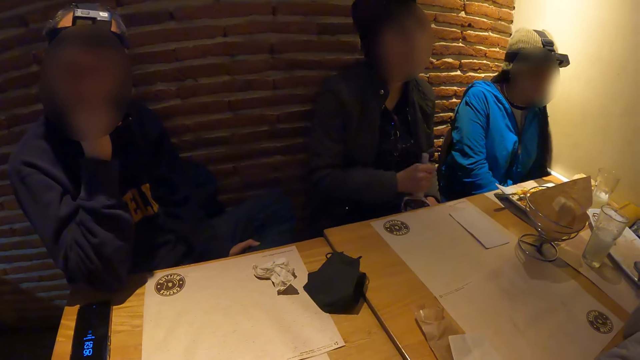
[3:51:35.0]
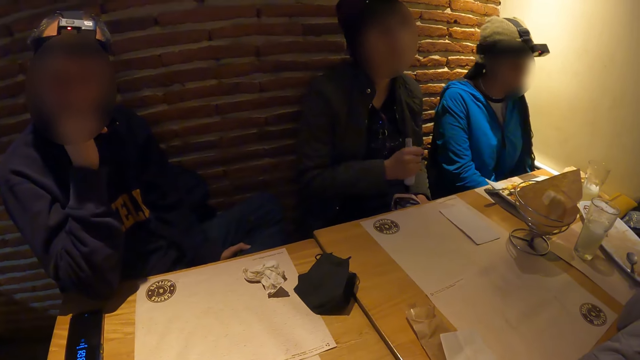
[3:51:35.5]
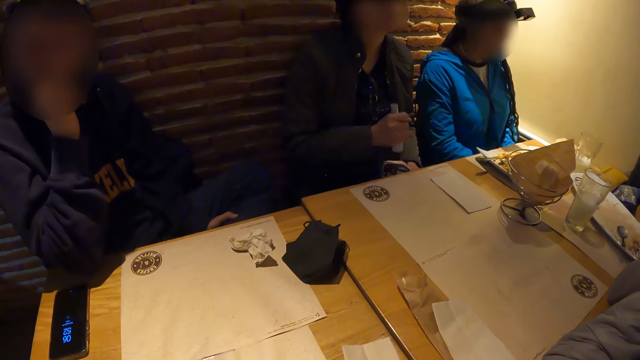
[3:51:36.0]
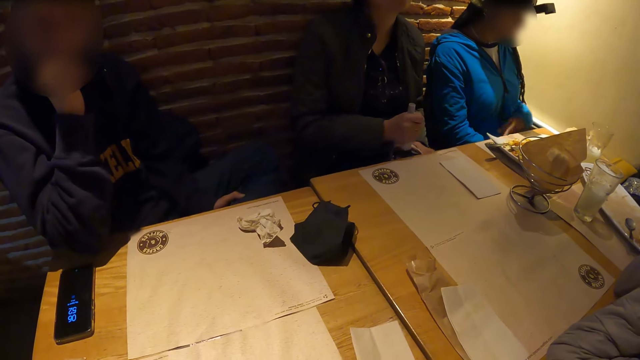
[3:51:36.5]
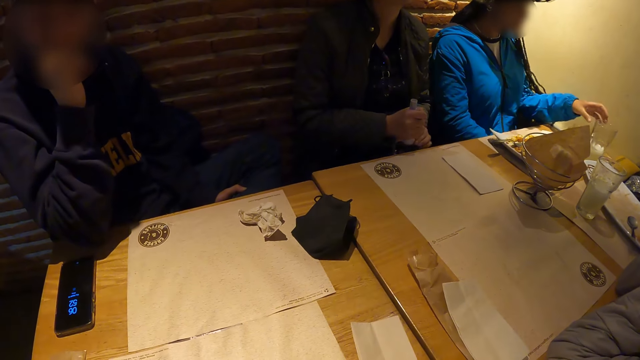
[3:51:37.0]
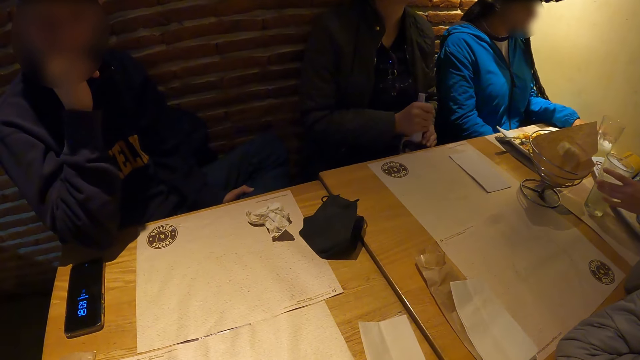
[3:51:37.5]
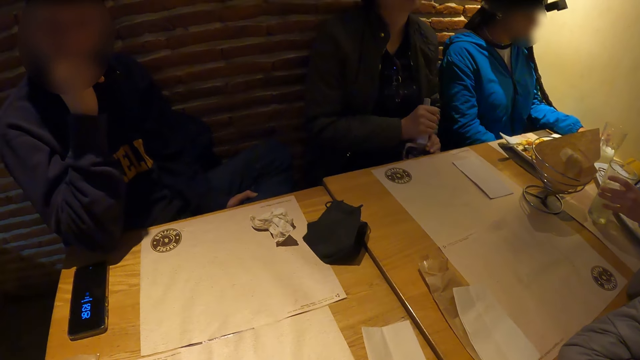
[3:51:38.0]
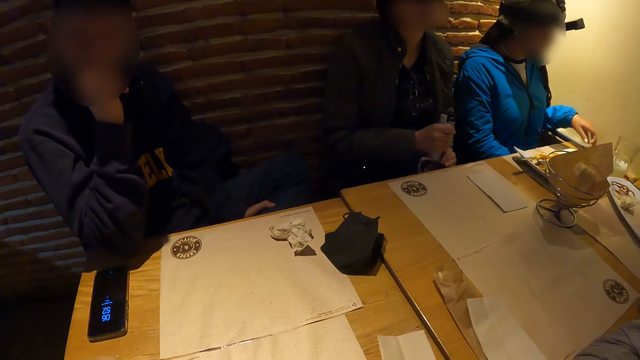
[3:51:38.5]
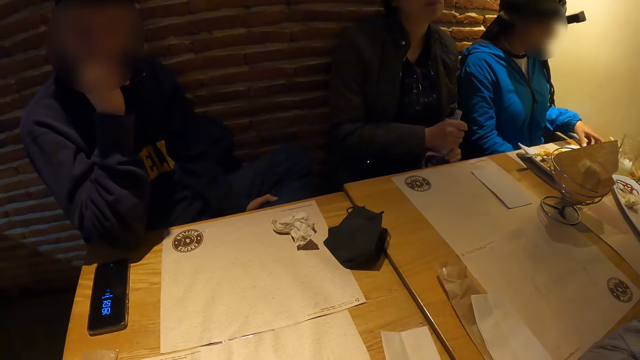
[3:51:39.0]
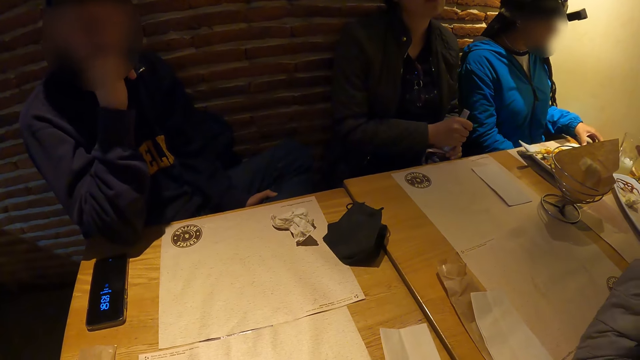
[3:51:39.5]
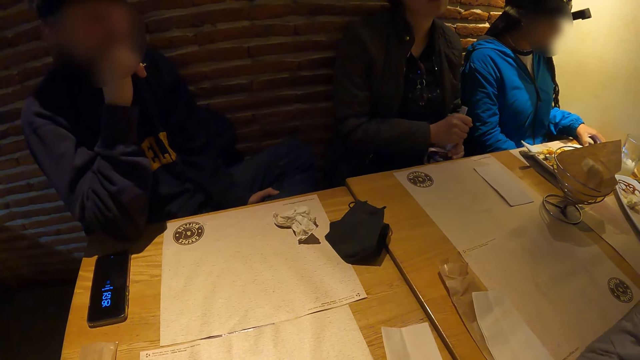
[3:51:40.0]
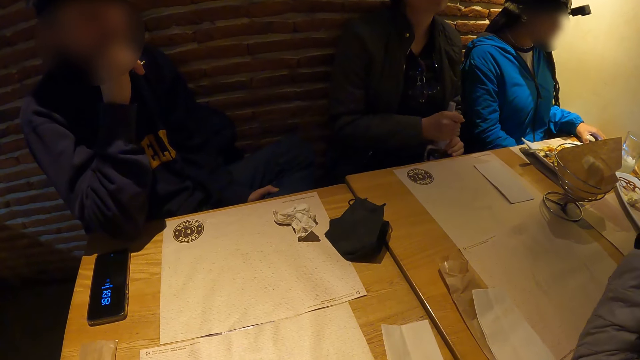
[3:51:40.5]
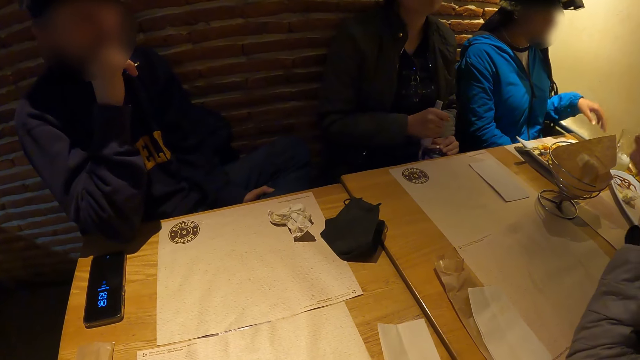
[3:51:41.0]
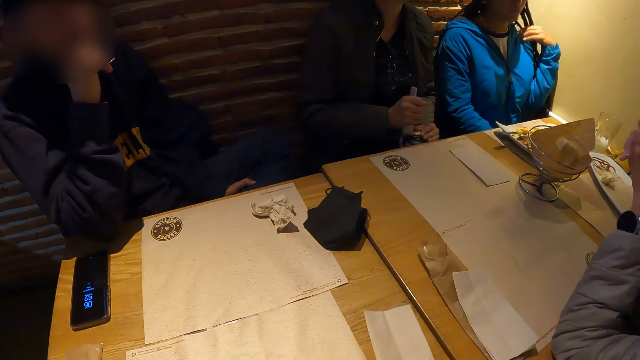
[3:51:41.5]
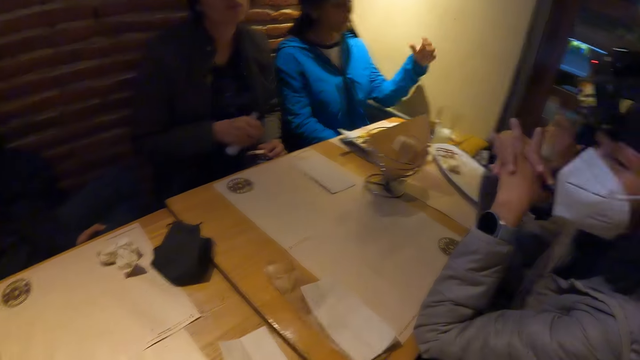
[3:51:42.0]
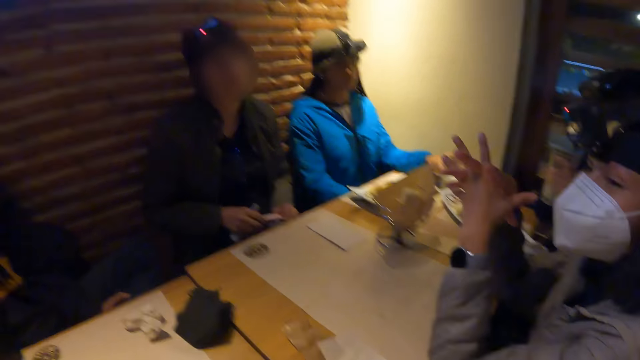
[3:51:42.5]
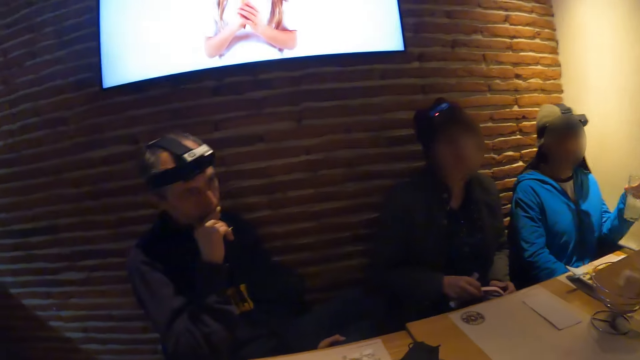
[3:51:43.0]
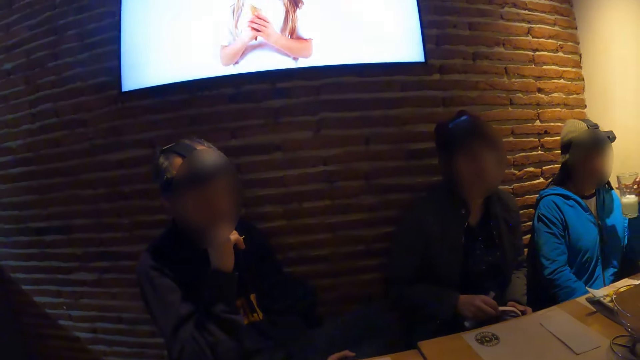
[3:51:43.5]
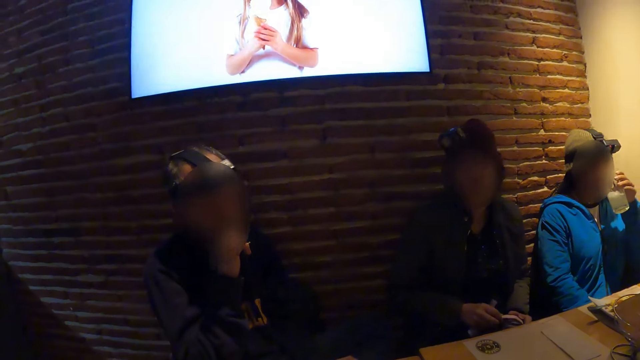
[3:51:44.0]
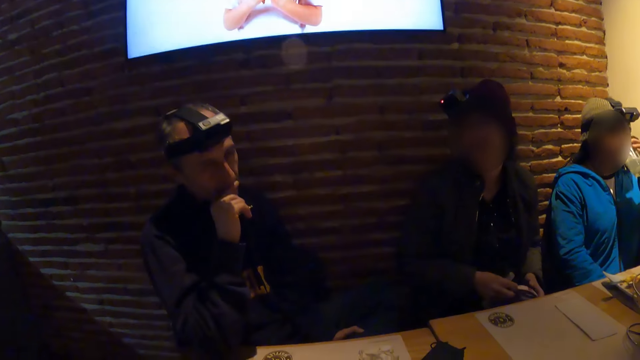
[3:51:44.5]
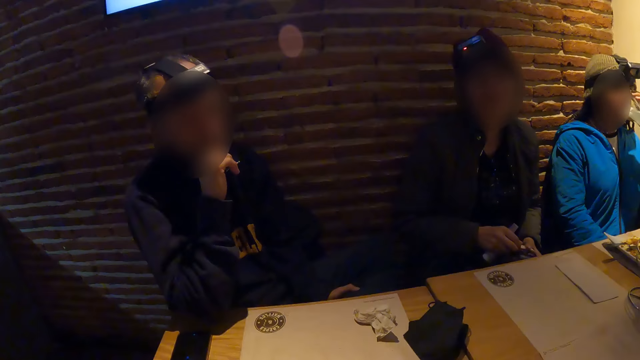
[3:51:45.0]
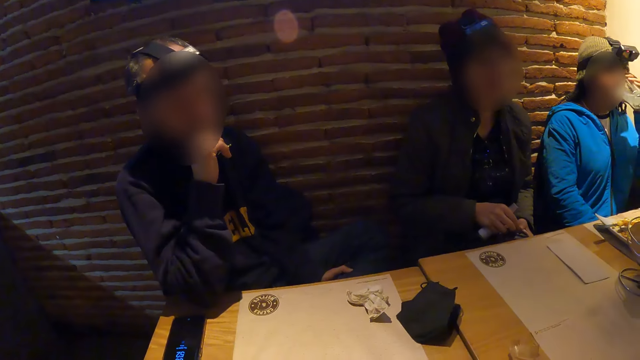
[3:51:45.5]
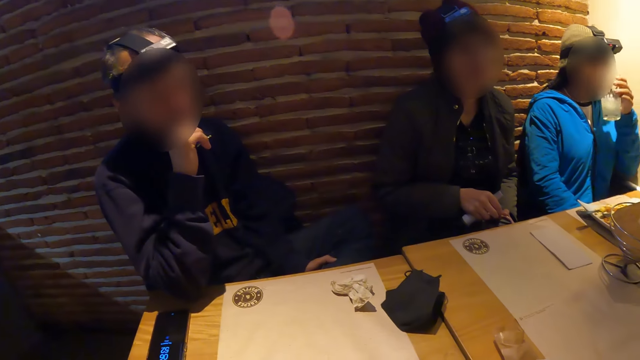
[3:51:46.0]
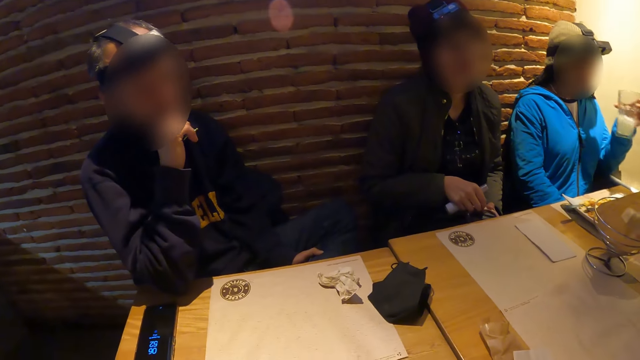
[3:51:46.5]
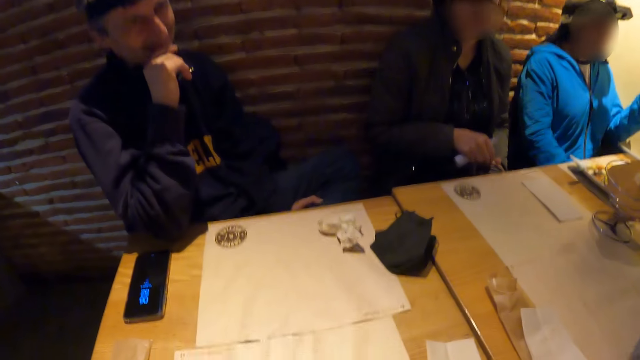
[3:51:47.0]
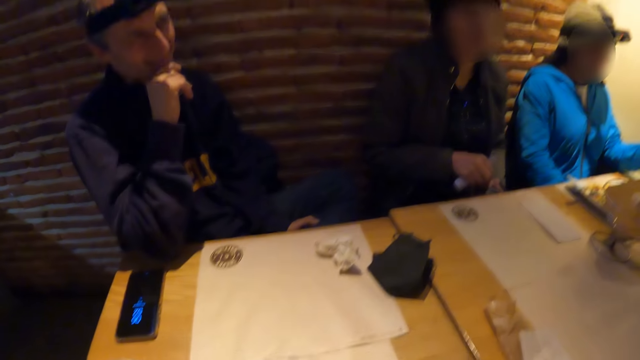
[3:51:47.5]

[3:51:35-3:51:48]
The woman places her left hand on the tumbler on the table. The woman picks the tumbler from the table with her left hand. Another woman picks the tumbler from the table with her left hand. The other woman drinks juice from the tumbler in her left hand.

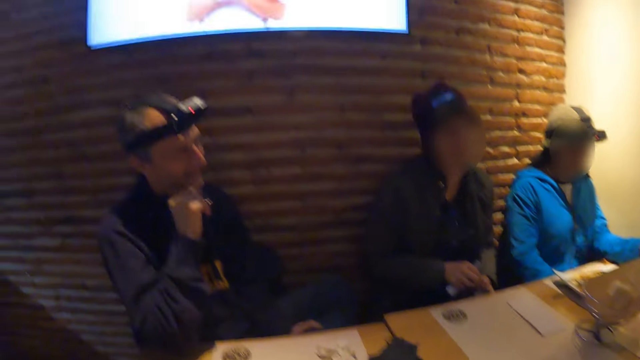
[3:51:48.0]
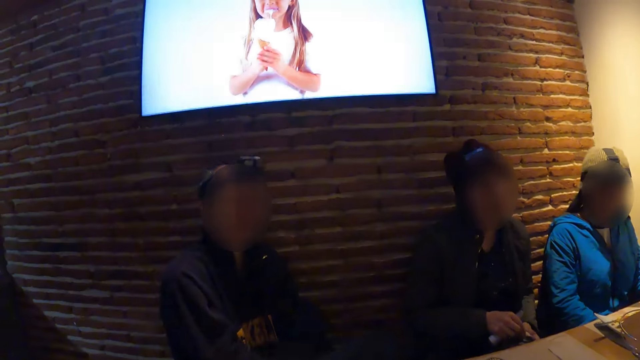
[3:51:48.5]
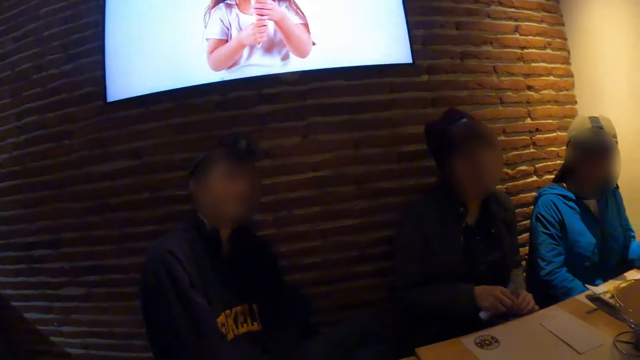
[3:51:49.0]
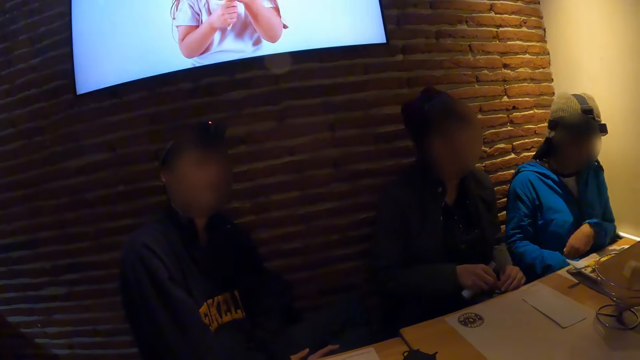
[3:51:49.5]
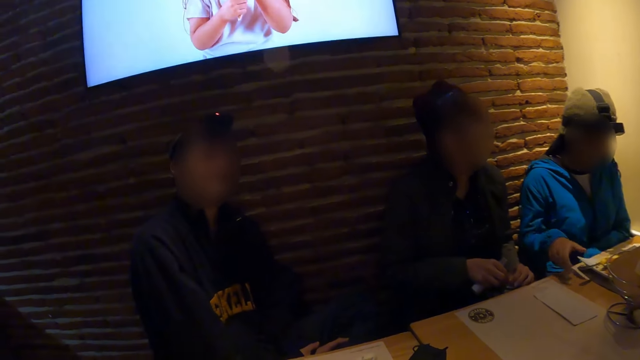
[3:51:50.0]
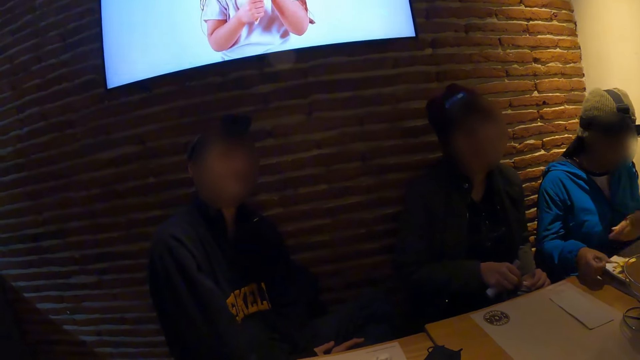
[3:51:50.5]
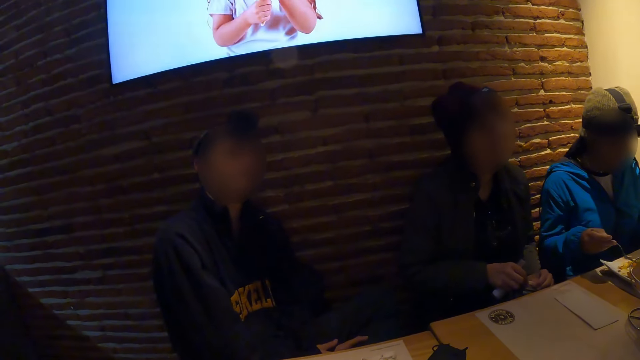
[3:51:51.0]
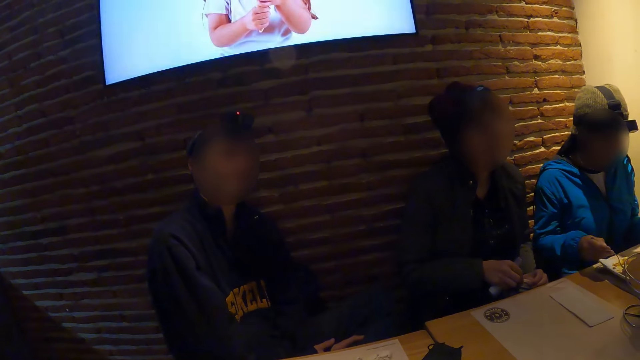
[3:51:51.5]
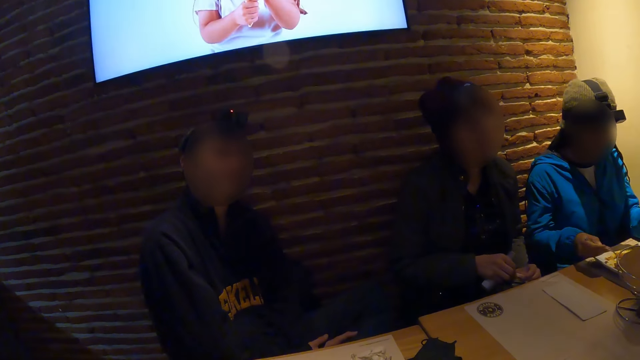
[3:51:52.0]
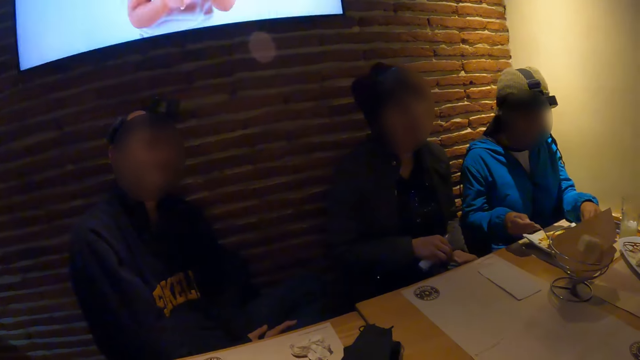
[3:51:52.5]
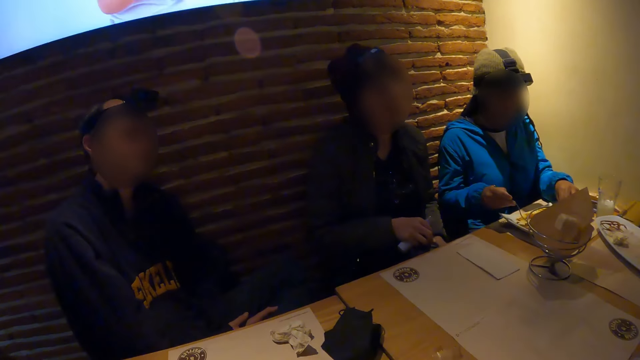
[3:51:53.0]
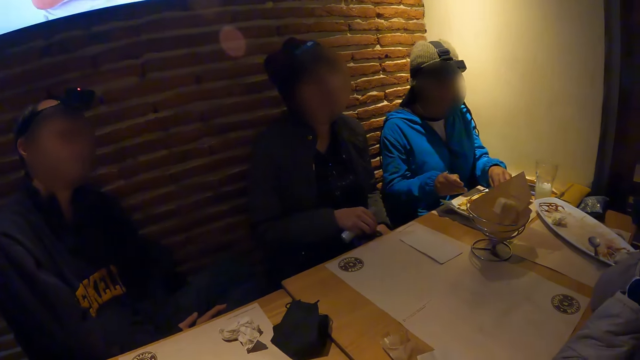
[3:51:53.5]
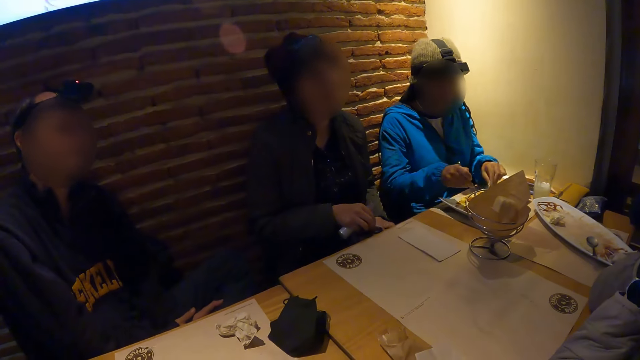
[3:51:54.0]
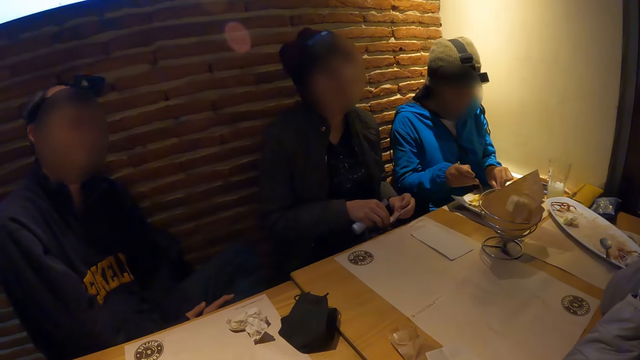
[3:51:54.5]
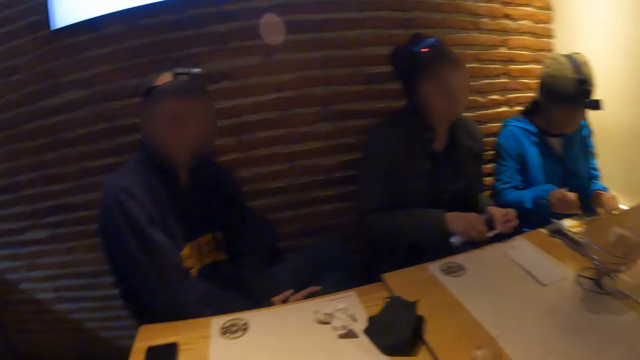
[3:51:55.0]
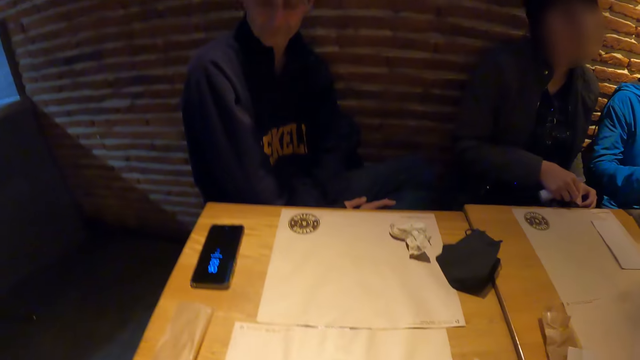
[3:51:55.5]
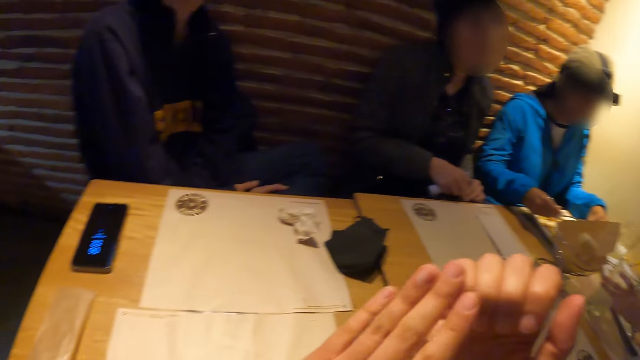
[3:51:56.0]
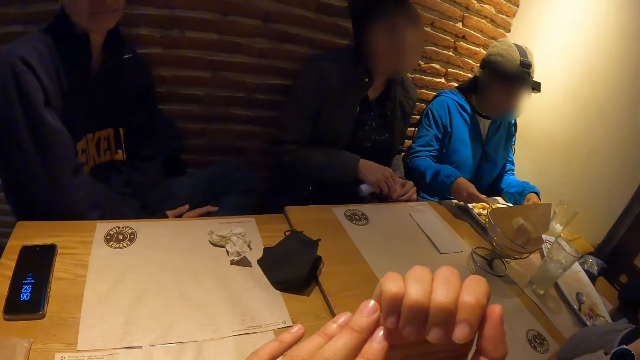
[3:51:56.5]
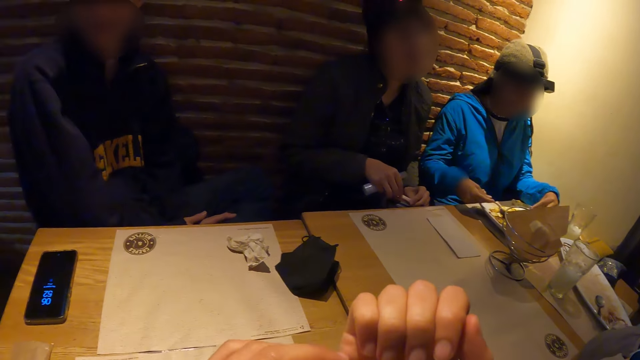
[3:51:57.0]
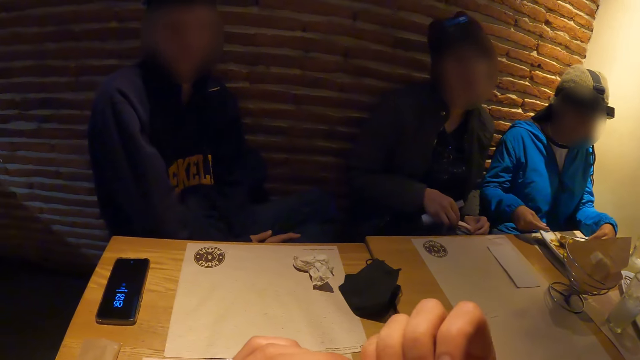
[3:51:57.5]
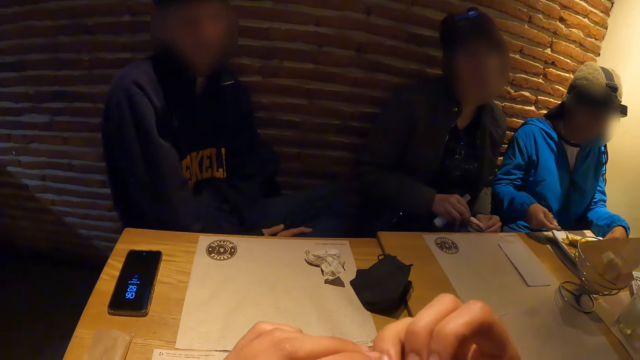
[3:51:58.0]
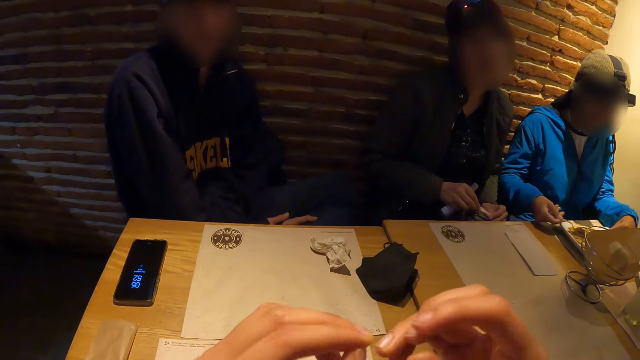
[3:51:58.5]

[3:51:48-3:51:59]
The woman picks the fork from the plate with her right hand. The woman gathers food in the plate with the fork in her right hand. The camera wearer looks around. The woman places food on the fork in her right hand with the knife in her left hand.
